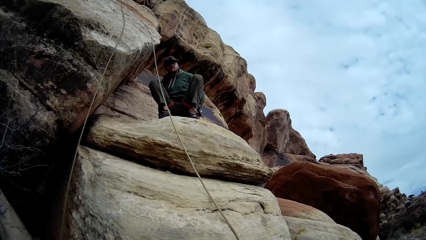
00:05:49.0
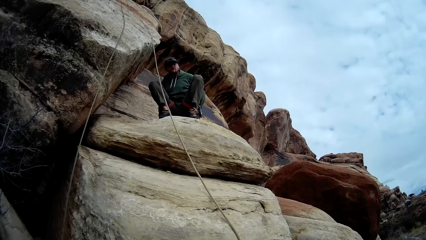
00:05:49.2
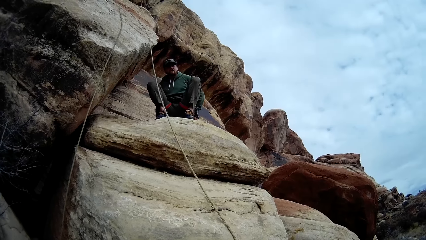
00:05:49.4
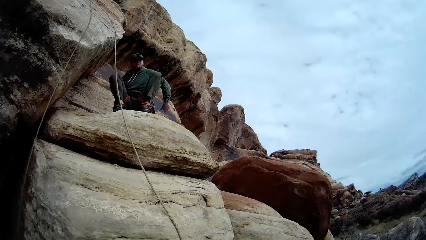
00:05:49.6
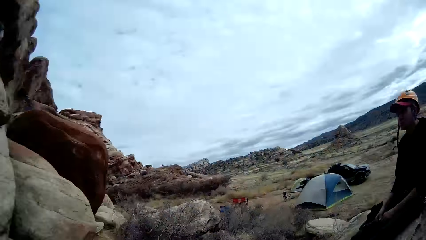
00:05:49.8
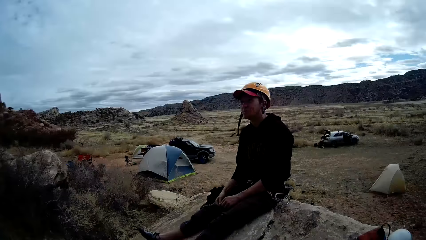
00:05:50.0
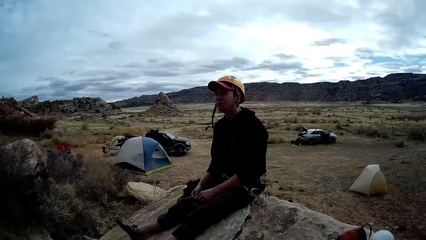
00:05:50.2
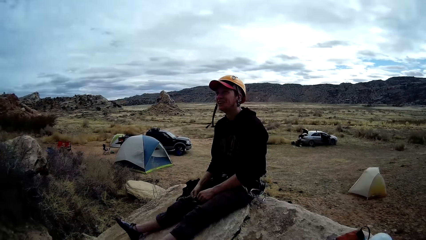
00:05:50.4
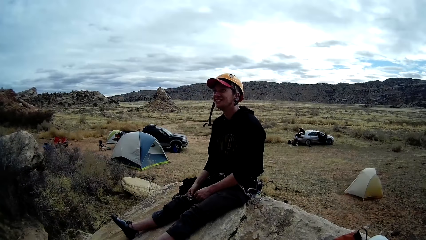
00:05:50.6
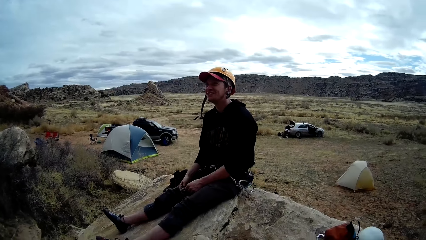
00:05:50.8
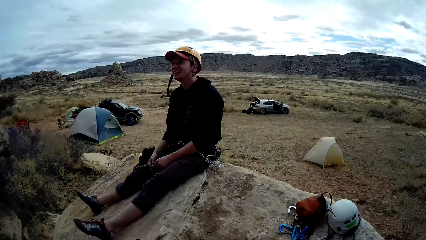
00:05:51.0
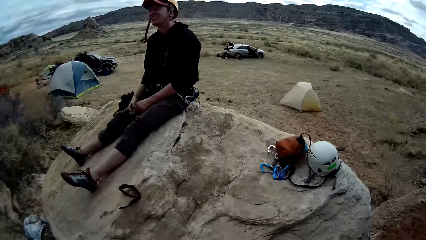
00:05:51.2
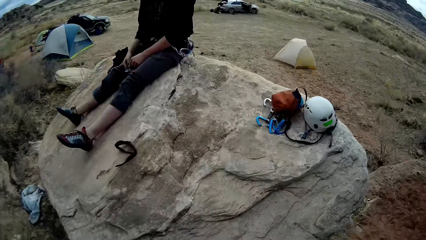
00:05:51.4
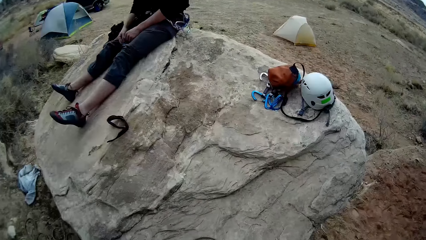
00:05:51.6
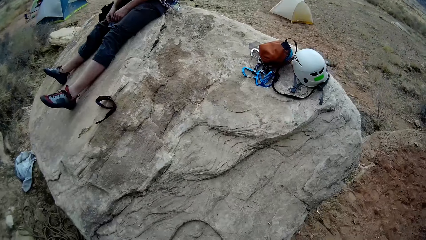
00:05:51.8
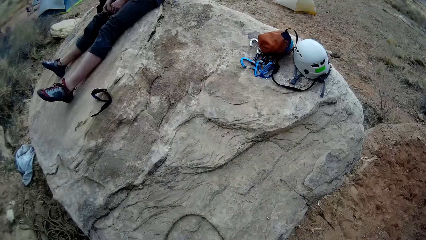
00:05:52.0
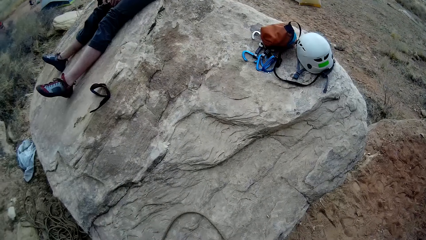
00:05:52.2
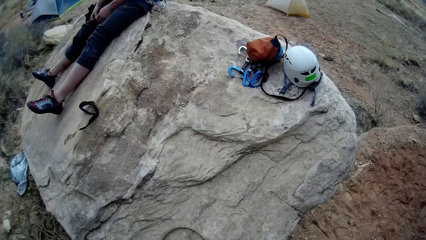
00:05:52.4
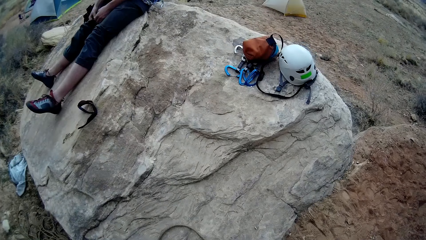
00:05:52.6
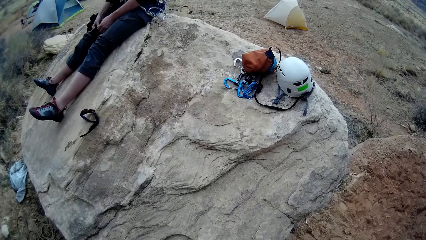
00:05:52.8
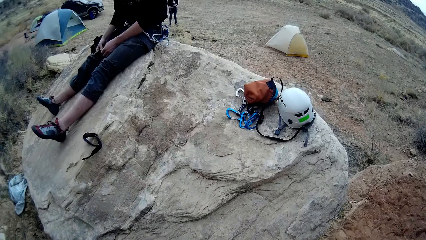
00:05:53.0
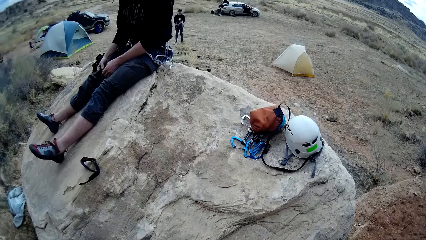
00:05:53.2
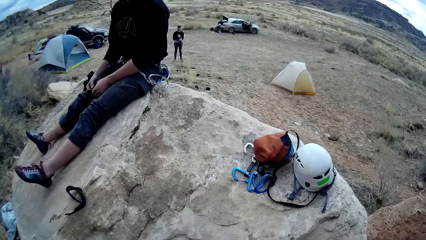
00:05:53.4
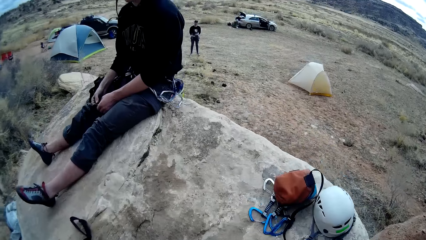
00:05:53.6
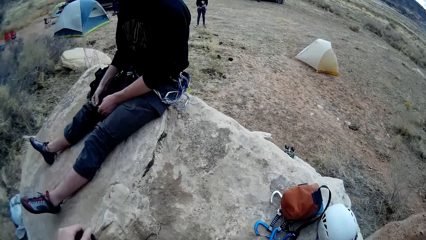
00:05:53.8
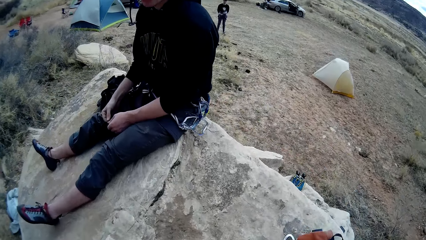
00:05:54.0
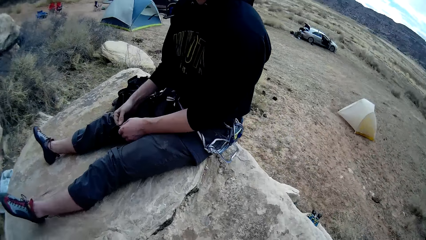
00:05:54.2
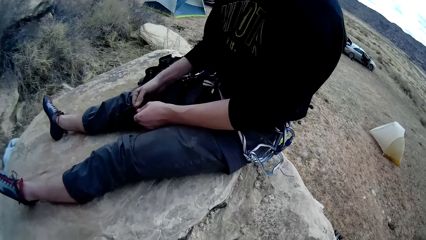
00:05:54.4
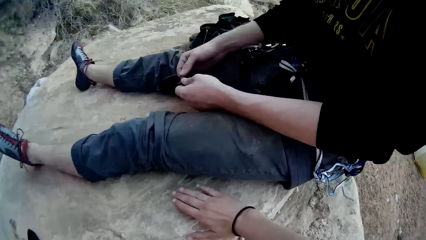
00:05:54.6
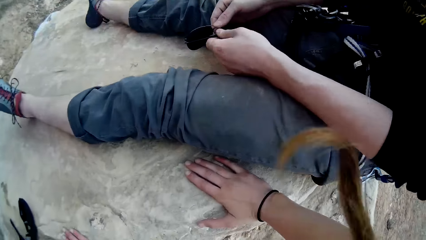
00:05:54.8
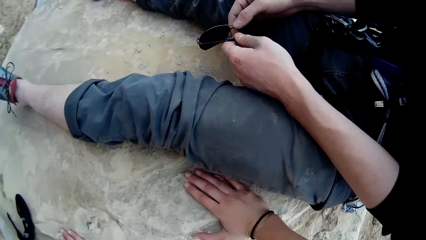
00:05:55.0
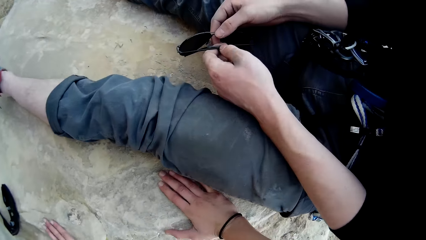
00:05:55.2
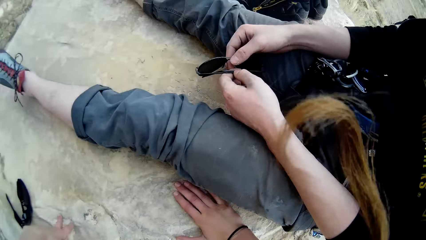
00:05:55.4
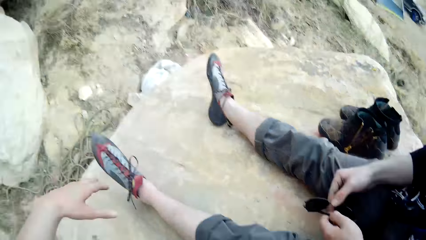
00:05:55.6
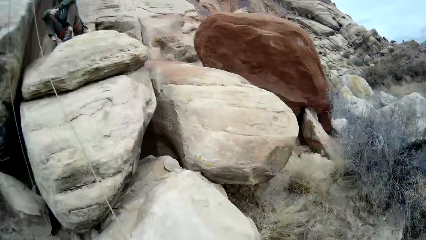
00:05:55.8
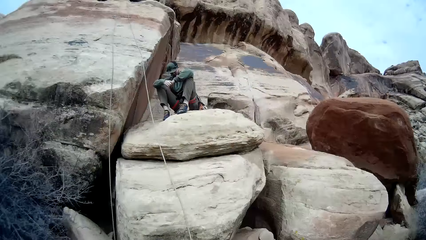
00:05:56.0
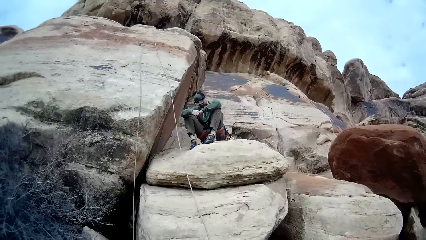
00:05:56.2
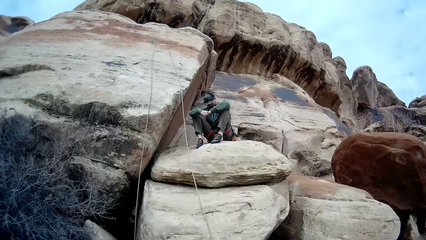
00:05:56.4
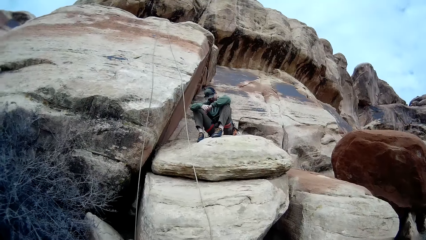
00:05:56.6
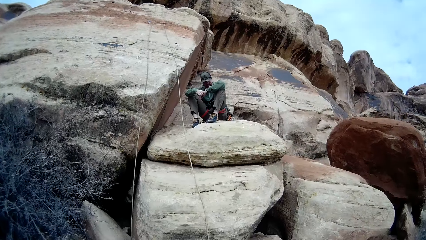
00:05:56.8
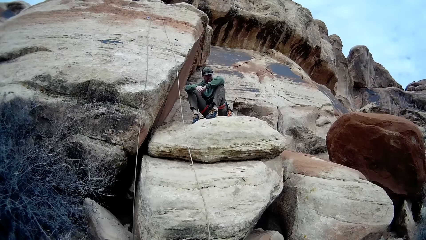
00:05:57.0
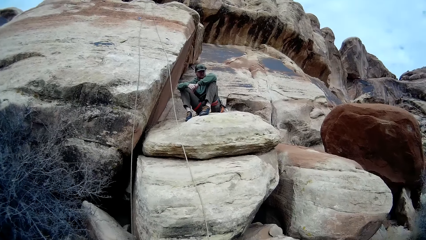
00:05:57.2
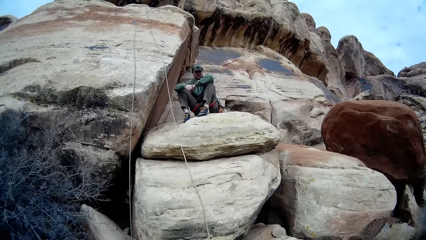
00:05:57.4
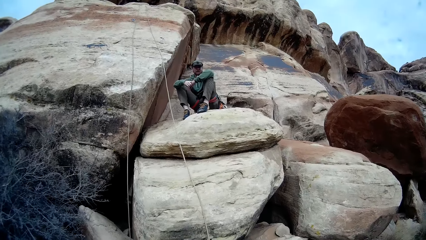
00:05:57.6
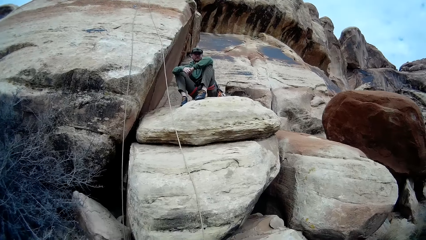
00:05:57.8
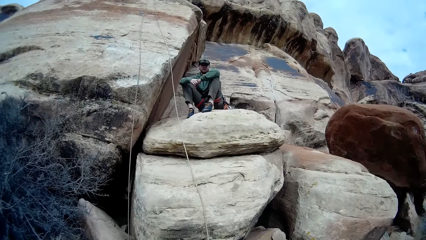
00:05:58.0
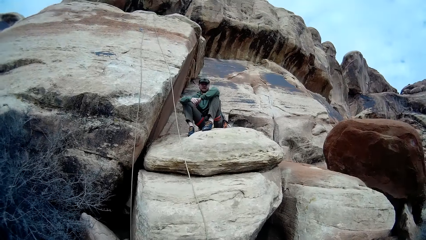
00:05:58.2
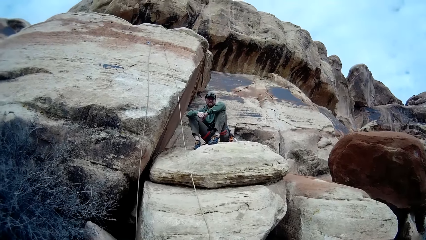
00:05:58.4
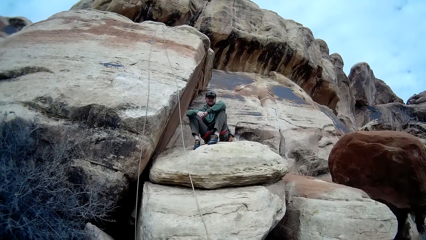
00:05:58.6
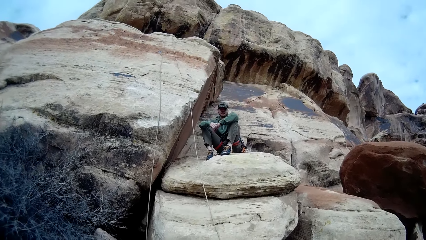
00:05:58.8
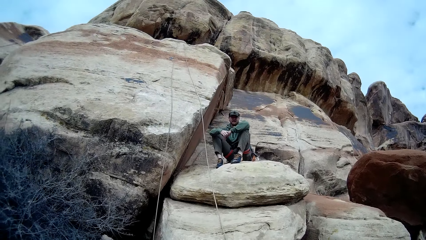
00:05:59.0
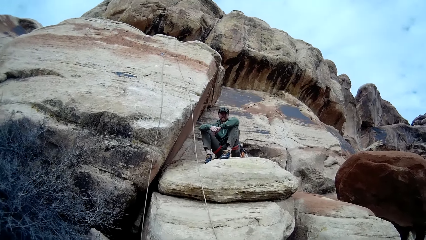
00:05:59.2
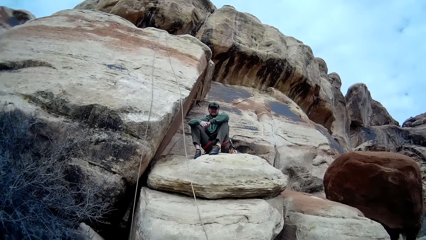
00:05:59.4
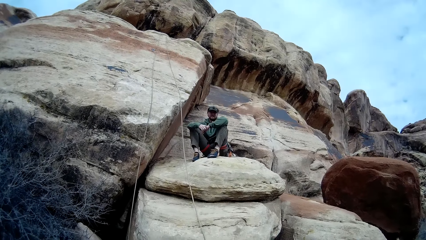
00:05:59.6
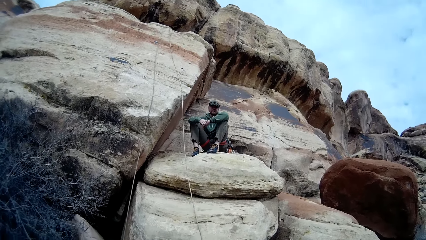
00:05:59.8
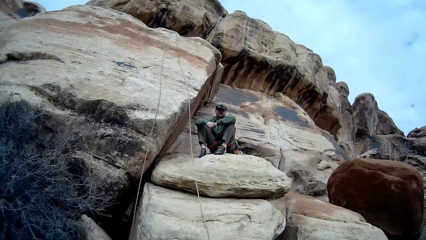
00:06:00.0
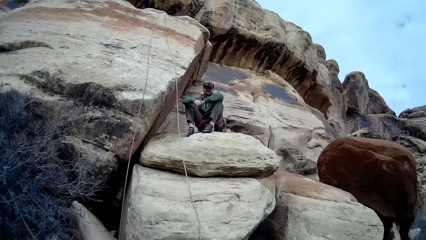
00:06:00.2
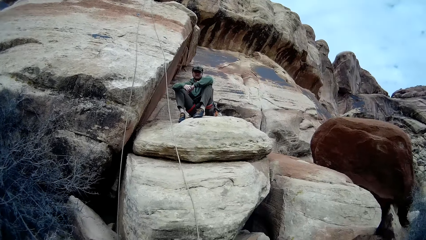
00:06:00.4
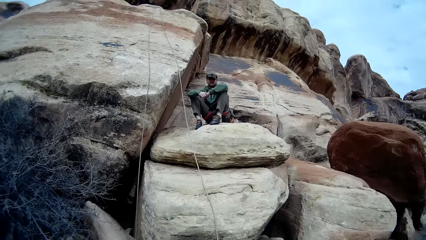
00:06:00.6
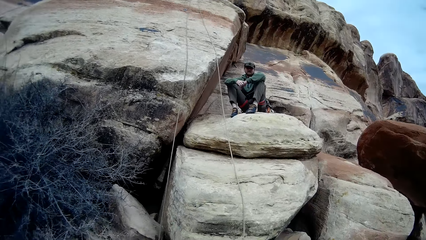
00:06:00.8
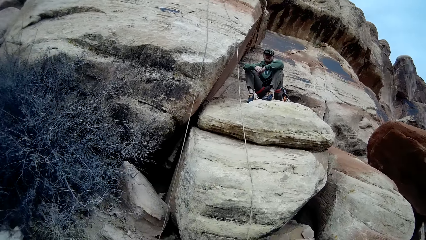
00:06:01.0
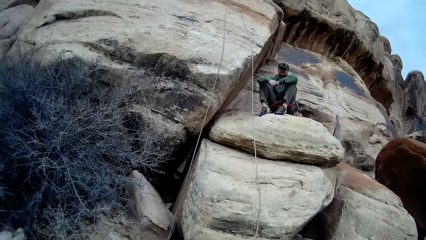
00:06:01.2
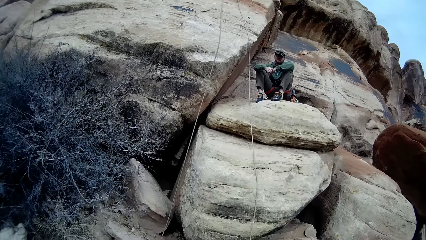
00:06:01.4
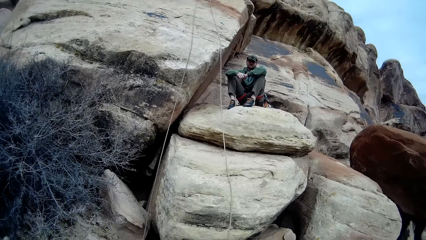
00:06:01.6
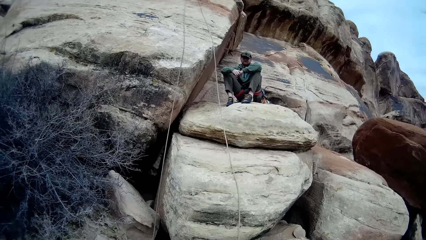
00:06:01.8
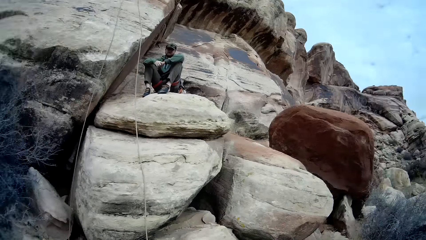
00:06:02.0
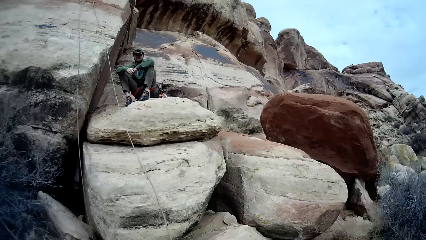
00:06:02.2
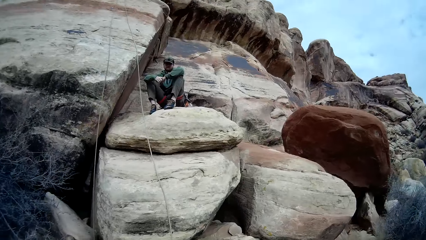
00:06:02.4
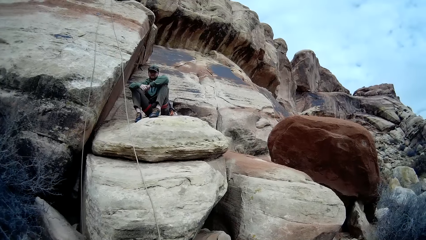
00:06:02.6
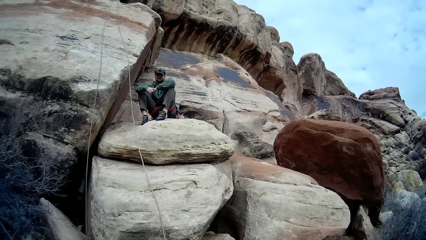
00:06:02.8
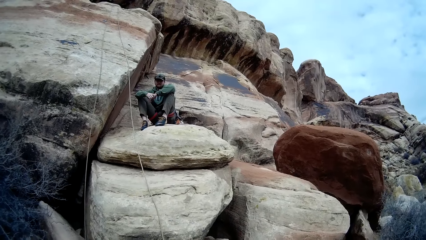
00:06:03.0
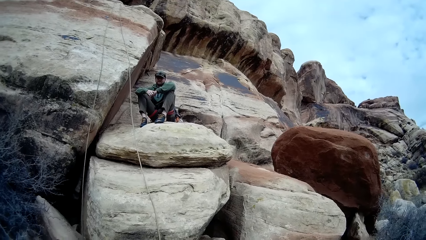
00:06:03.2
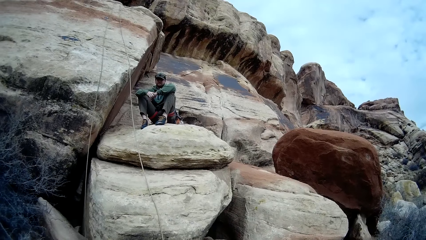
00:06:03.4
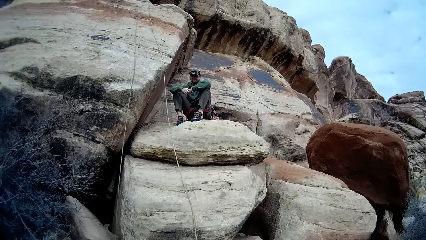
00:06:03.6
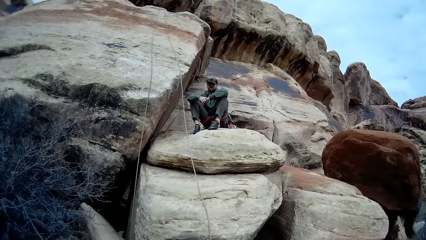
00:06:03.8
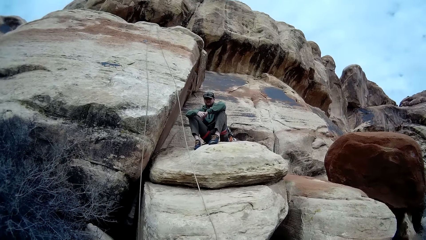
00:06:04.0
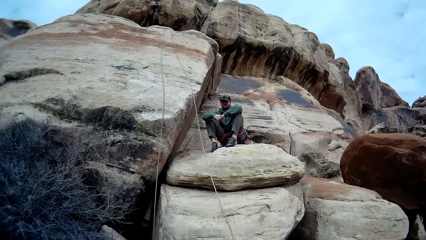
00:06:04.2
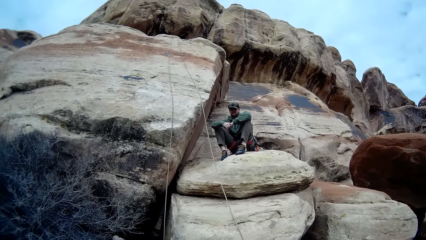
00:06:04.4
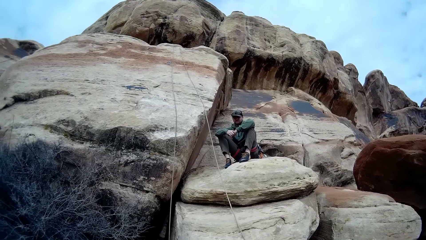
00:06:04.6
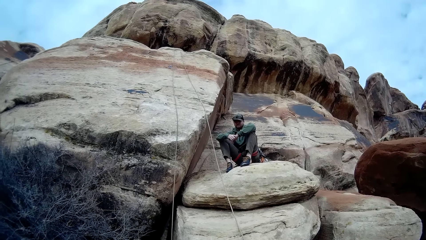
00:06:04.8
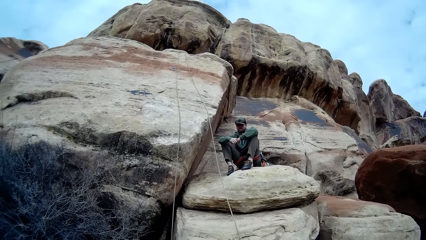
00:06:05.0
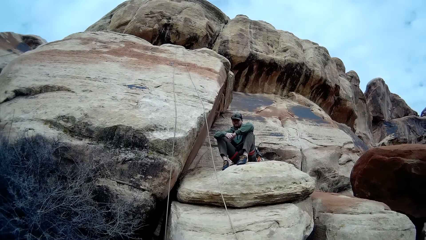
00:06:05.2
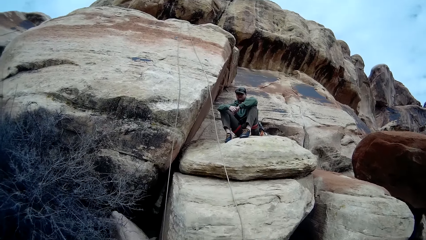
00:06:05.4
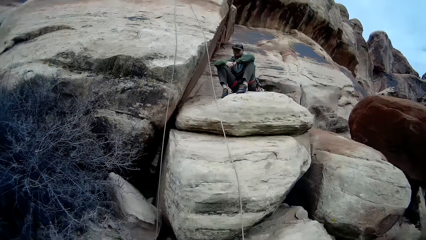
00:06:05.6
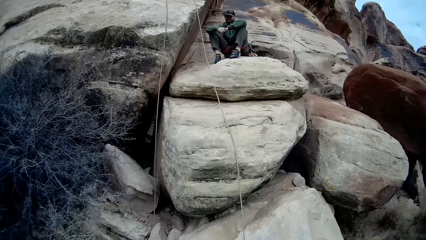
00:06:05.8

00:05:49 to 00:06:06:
The camera wearer moves to a rock. They sit on the rock.
